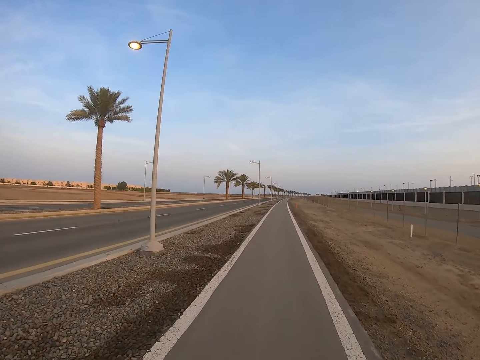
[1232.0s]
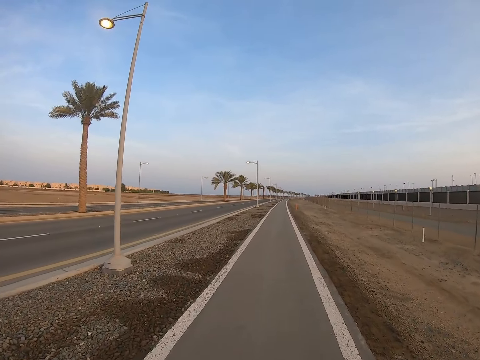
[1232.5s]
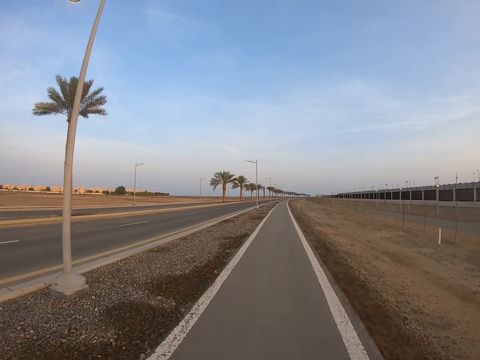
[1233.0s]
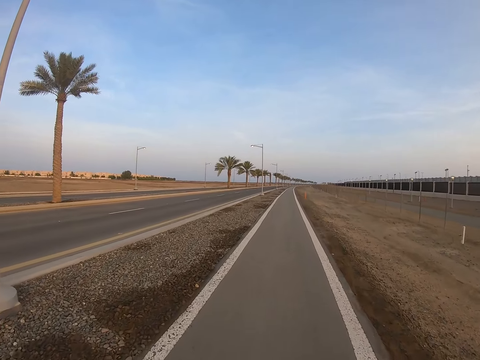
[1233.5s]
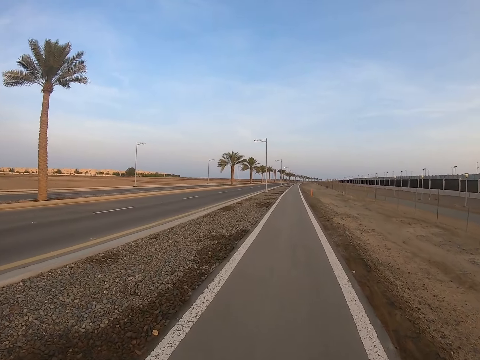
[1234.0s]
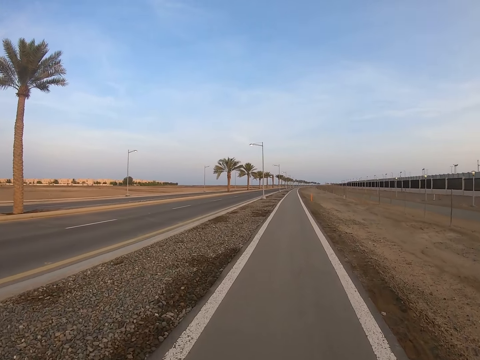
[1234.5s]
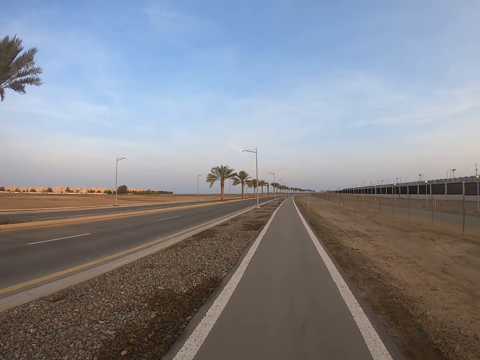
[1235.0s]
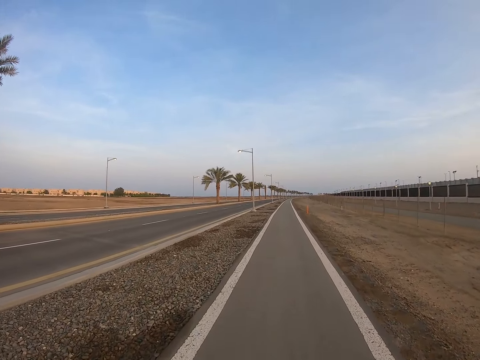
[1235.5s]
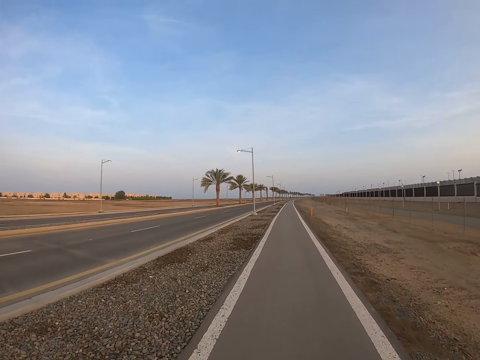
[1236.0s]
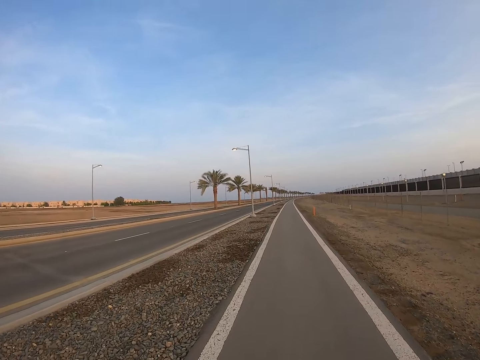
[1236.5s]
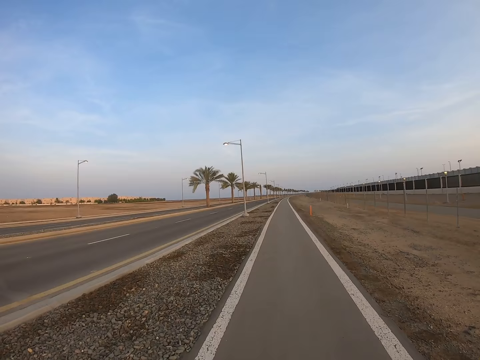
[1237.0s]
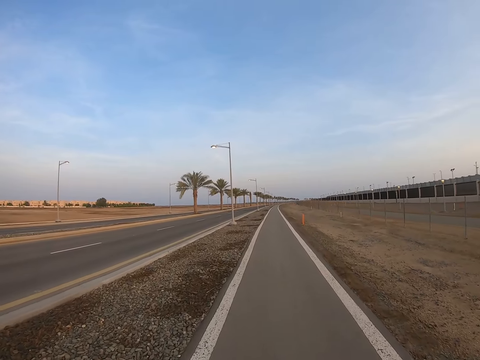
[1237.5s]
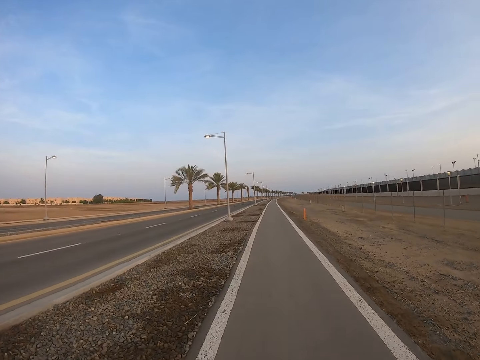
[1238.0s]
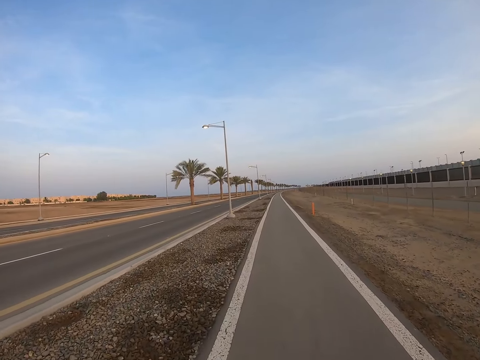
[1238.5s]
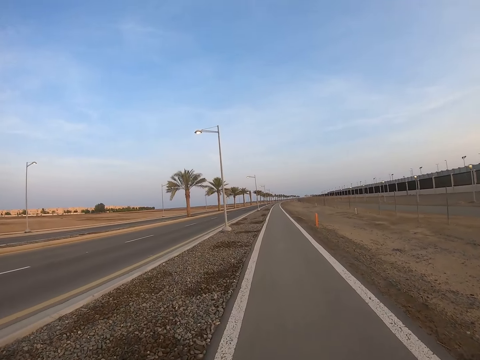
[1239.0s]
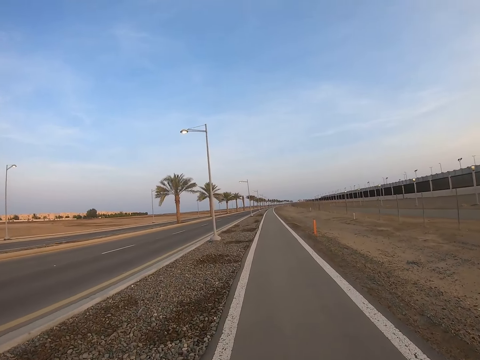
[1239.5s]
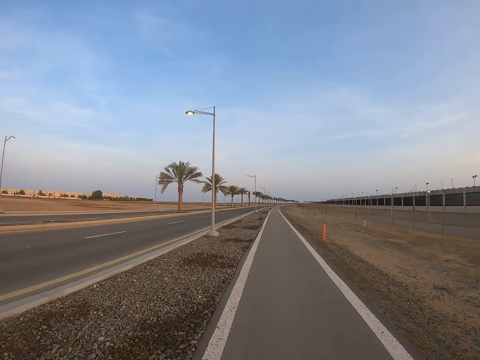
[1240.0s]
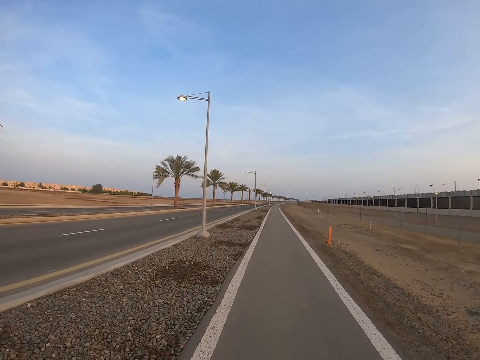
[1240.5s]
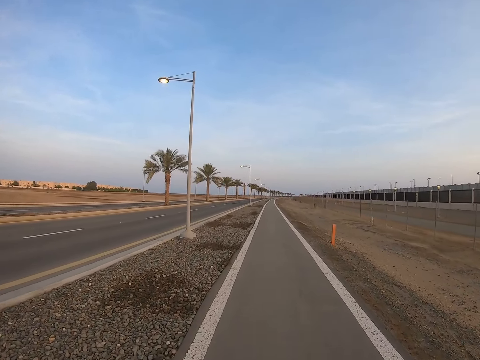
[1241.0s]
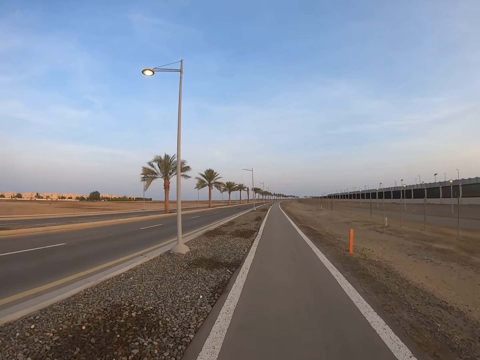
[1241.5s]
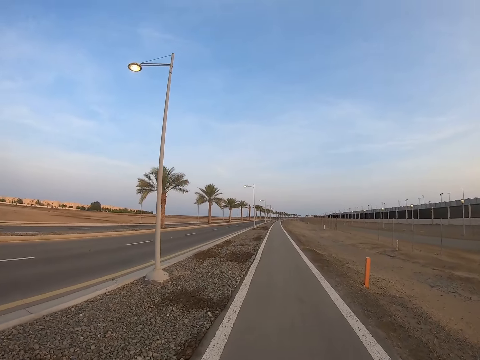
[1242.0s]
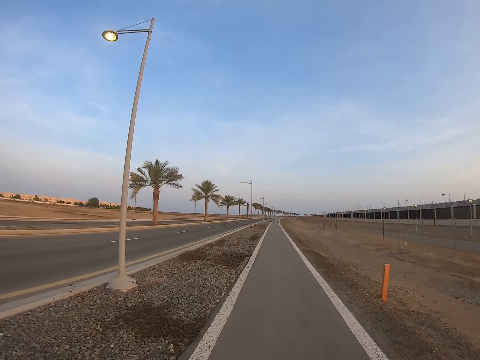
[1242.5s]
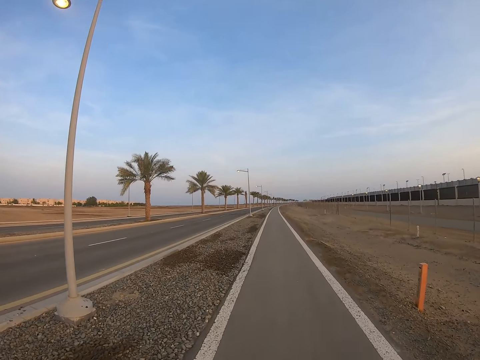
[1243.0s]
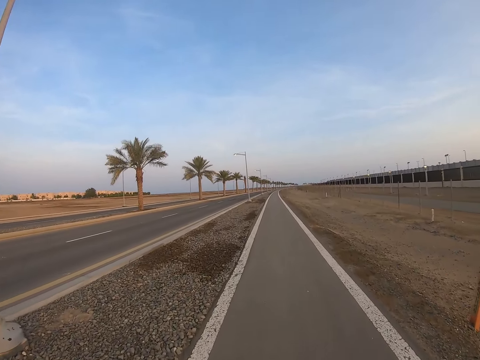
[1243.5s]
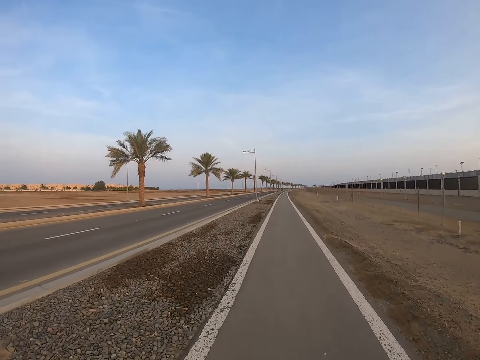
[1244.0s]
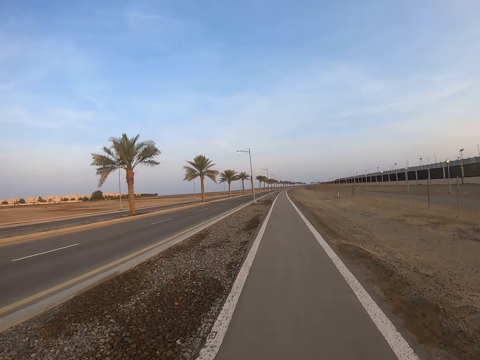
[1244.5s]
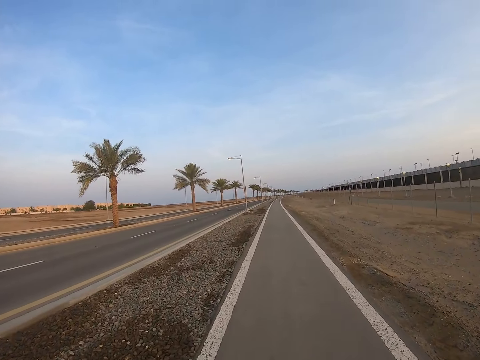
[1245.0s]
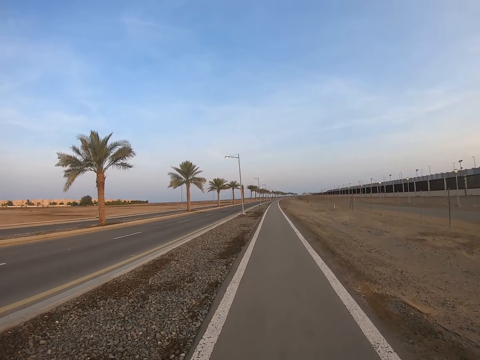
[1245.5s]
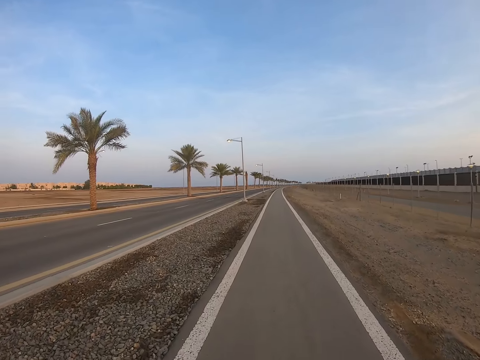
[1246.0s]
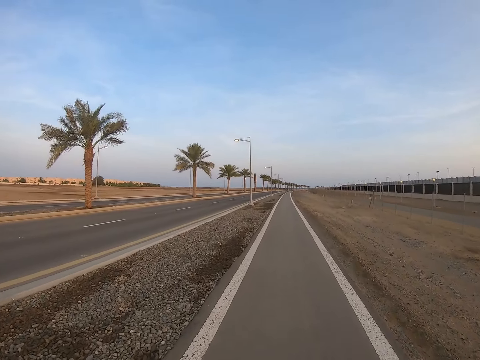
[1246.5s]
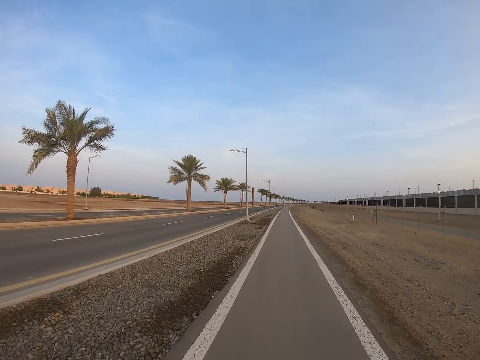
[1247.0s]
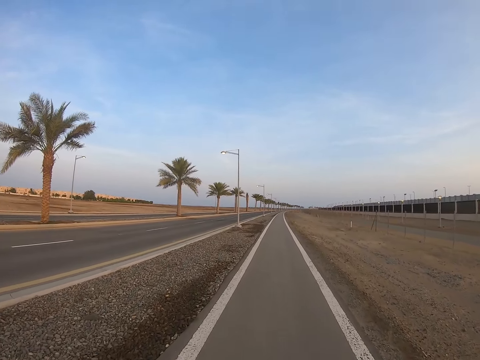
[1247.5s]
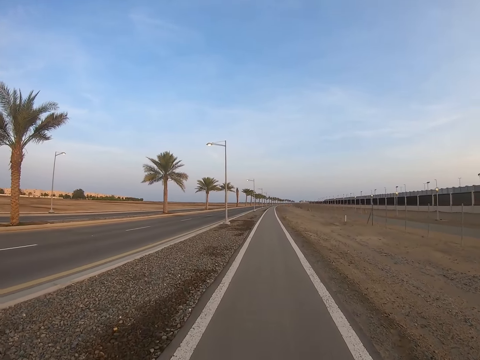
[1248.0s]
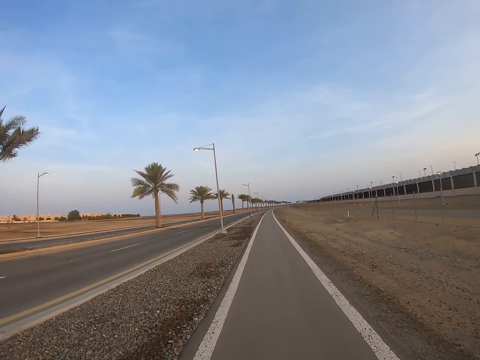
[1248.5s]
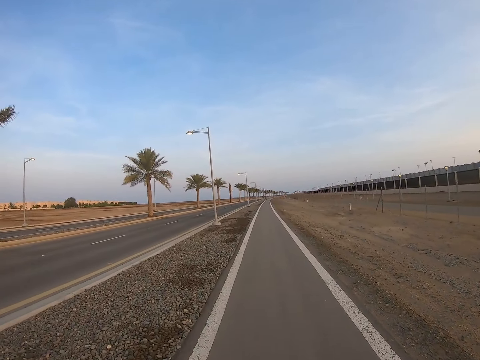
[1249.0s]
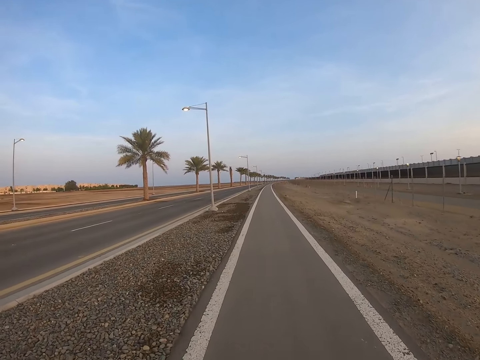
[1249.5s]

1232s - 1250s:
The camera wearer rides on the road.

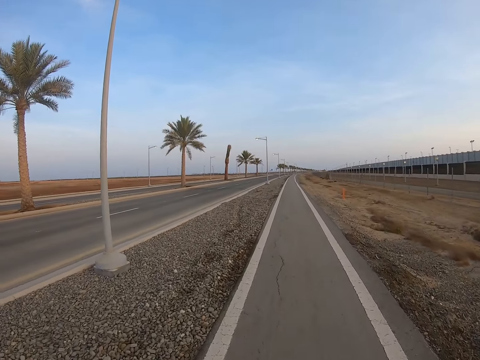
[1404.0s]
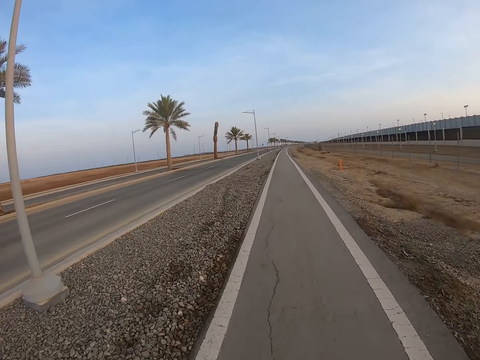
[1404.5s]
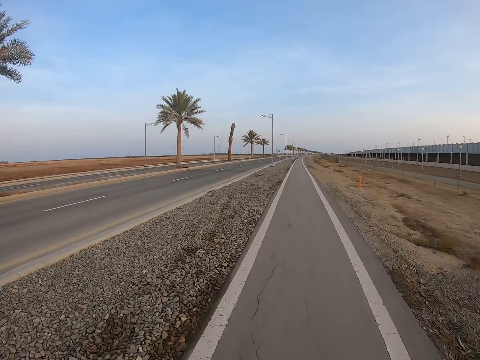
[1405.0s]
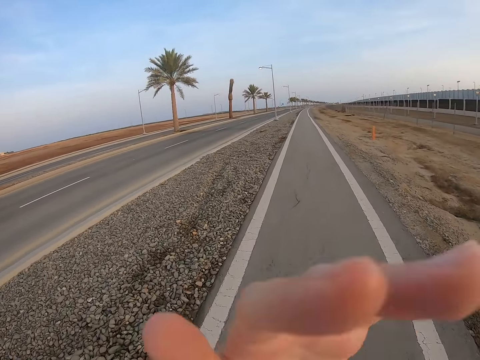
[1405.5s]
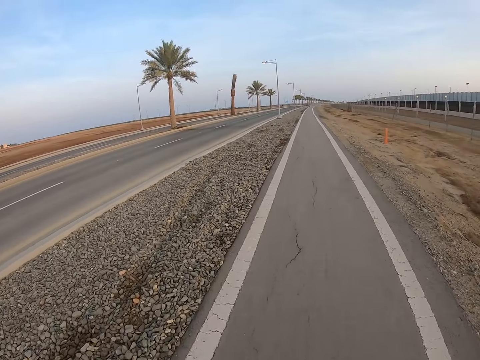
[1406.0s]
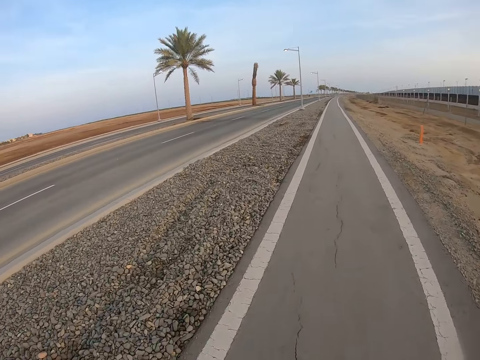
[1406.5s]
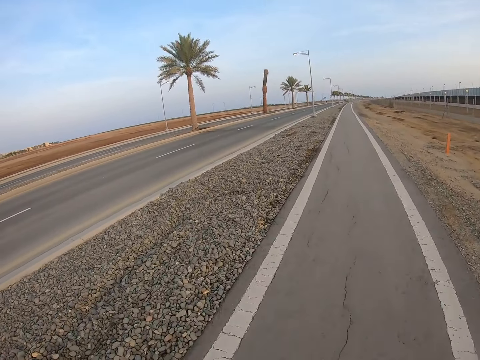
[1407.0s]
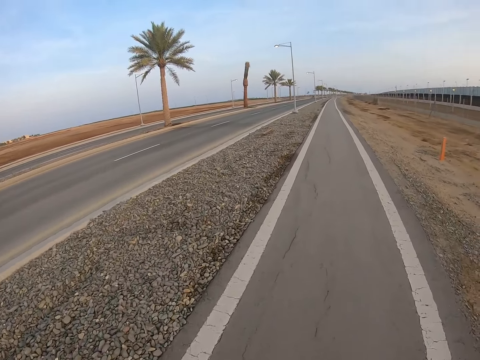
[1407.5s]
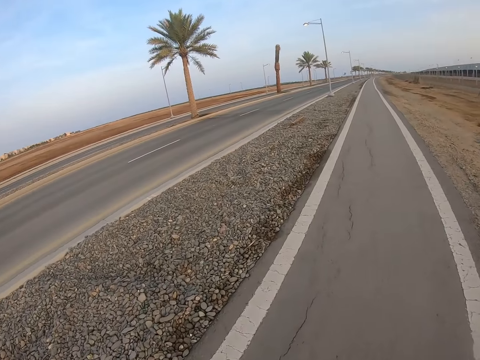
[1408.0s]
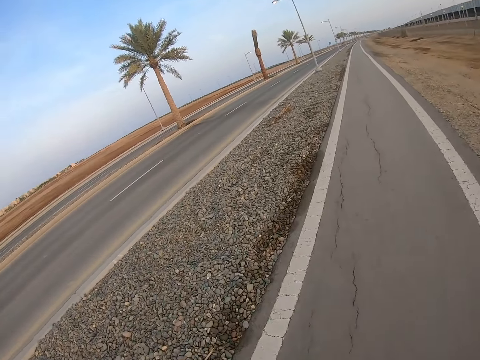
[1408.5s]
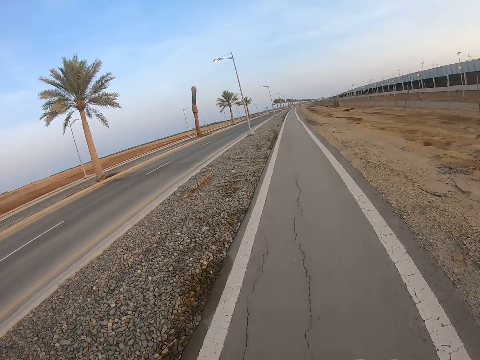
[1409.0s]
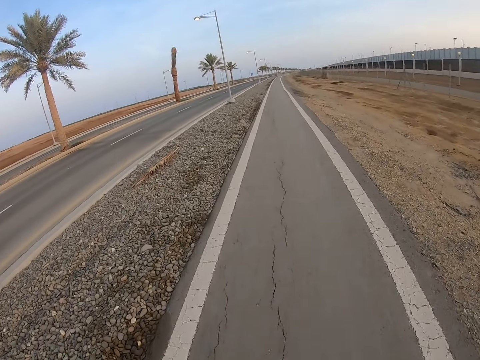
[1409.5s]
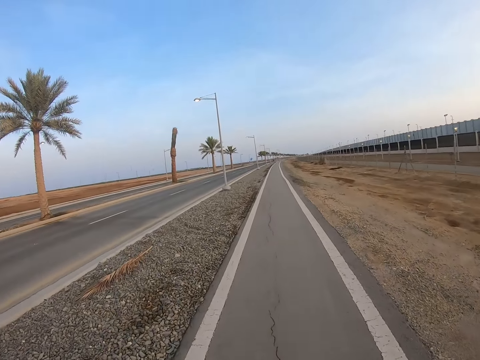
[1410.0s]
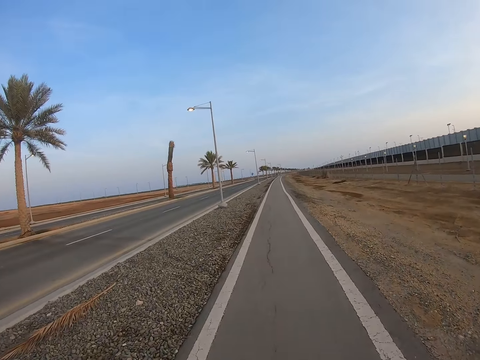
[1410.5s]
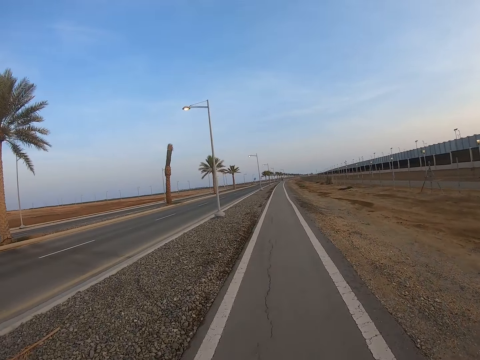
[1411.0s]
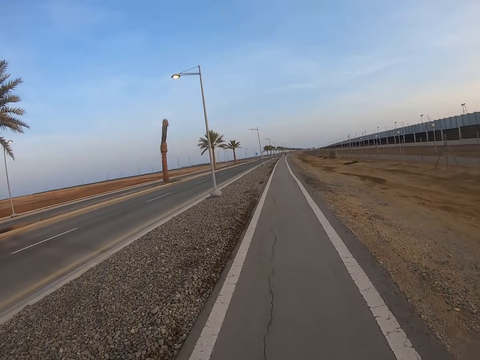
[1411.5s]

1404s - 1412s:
The camera wearer raises the hand. They run on the foot path.
